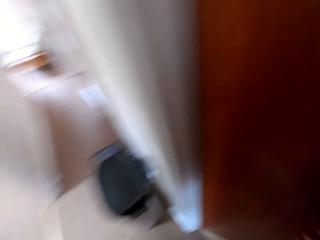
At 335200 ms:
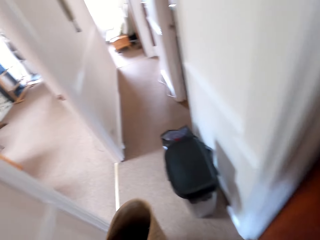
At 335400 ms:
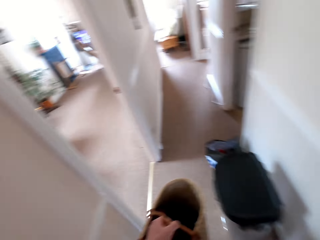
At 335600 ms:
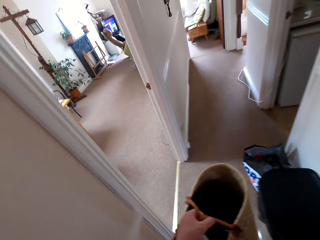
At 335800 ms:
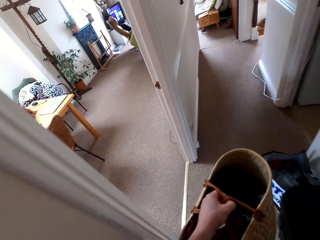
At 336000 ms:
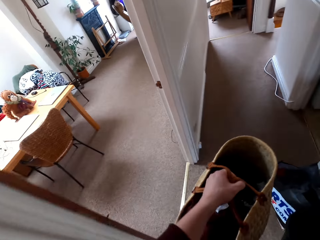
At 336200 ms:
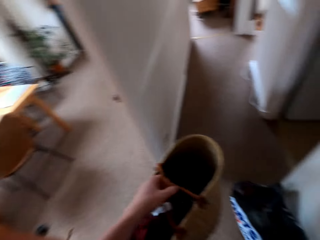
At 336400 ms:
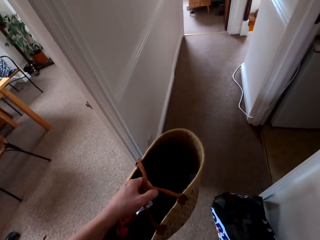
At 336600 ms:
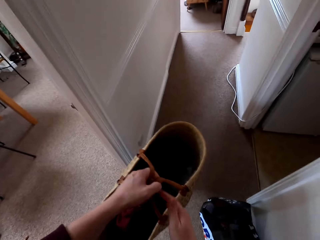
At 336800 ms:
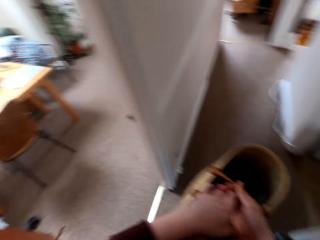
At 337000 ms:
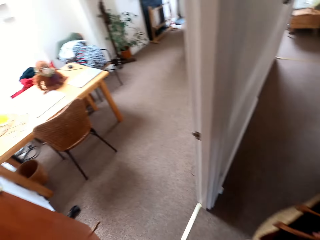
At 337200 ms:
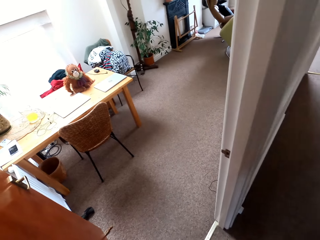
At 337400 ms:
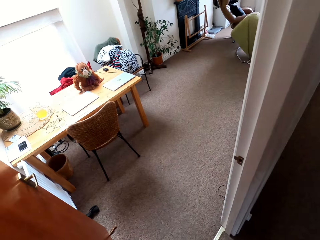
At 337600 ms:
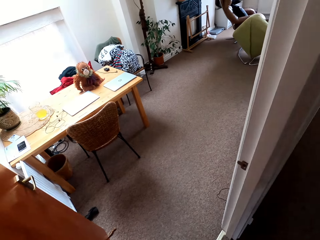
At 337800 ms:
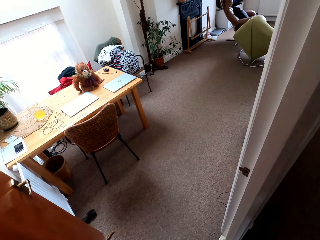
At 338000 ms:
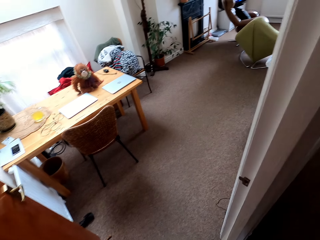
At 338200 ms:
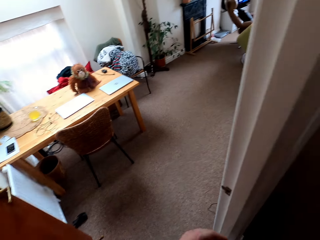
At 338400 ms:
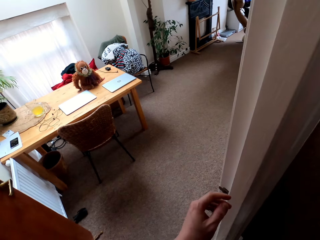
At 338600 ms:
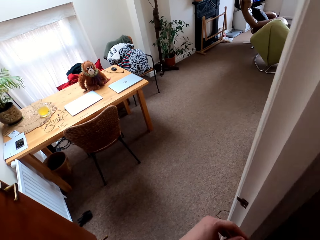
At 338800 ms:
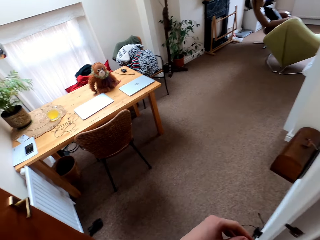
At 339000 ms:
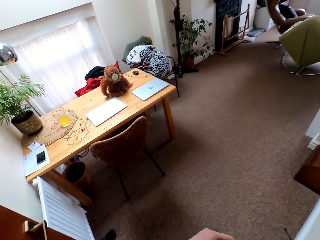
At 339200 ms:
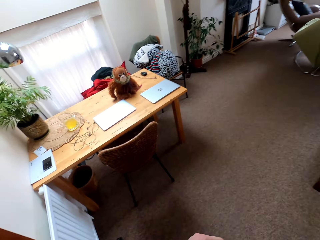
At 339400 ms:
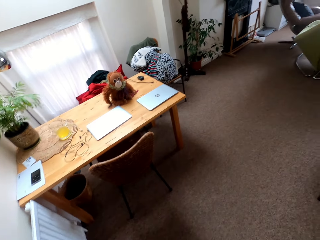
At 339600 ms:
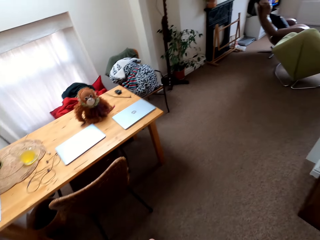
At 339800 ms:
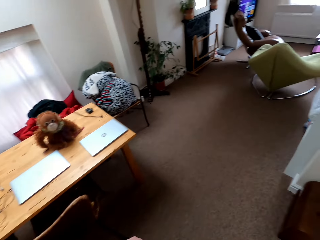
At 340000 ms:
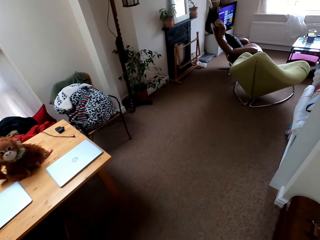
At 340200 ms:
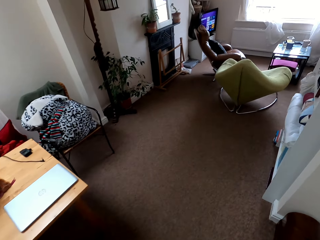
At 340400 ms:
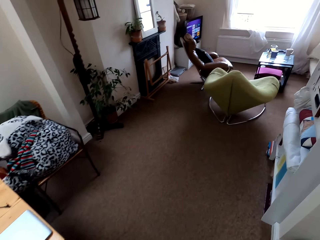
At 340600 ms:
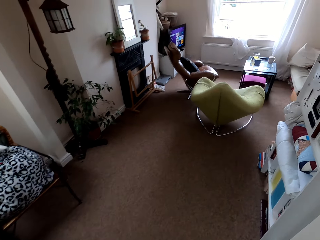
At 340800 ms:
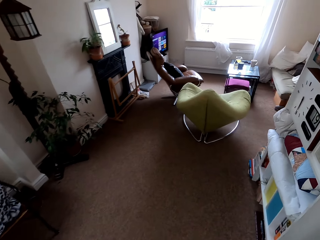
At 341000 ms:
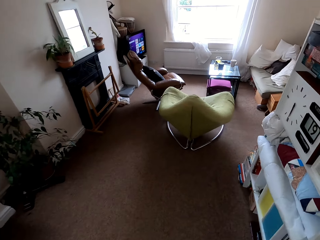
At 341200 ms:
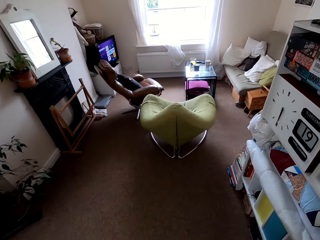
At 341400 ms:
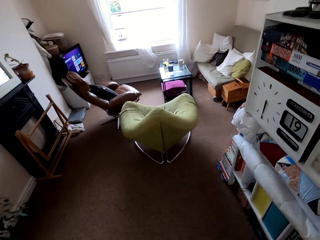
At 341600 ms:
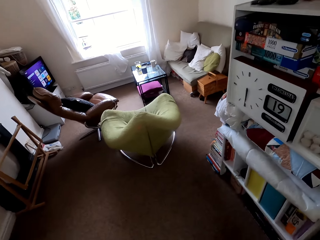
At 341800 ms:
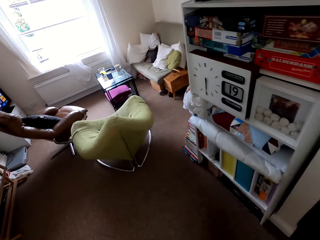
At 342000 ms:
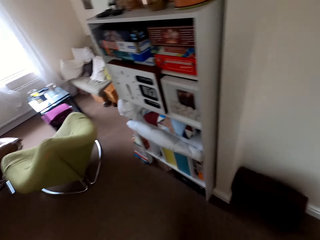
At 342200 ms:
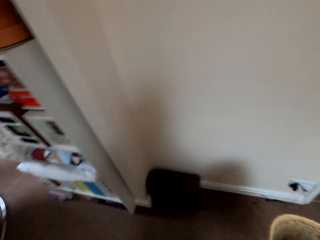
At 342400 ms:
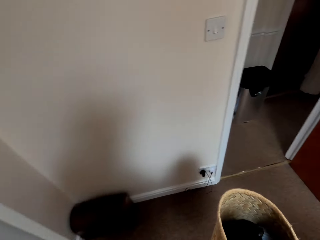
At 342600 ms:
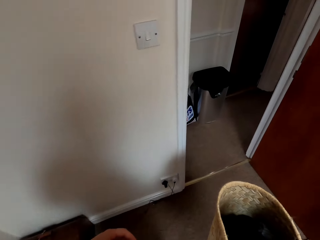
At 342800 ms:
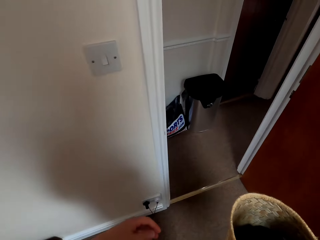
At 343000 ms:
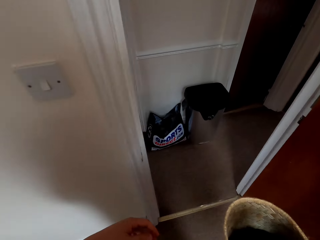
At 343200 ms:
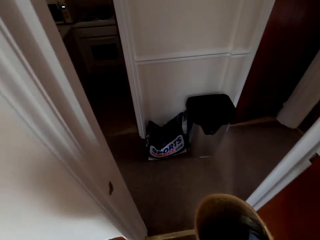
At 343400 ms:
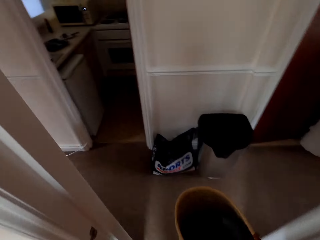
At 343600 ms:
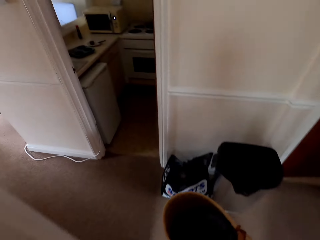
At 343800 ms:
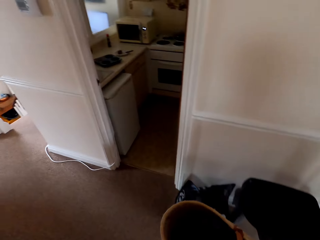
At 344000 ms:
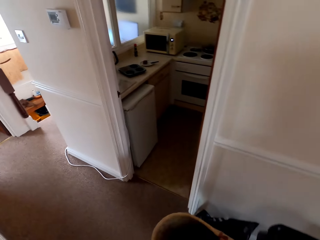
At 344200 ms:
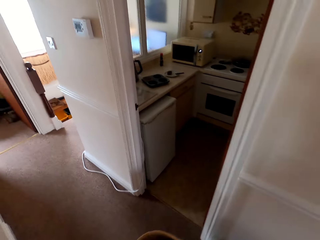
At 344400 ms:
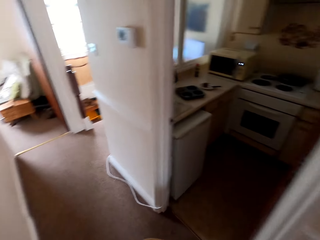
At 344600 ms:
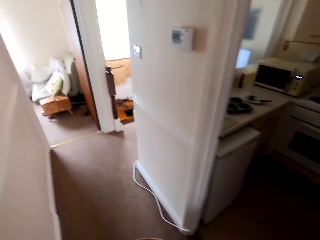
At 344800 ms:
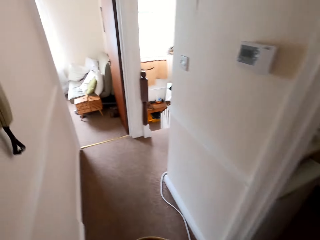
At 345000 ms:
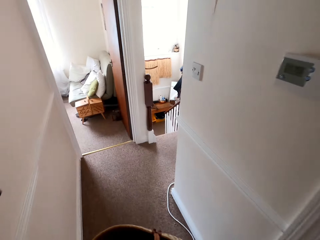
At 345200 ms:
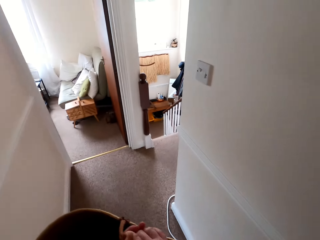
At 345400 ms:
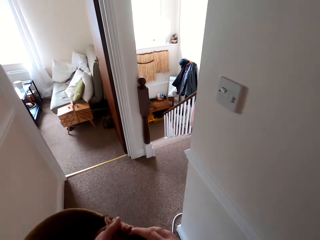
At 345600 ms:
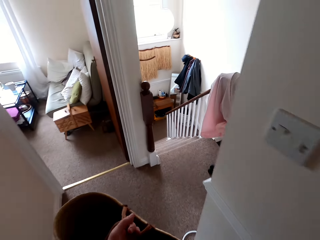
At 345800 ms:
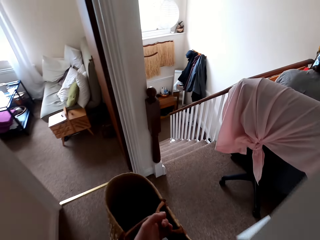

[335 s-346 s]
The camera wearer closes the door. They walk along a corridor. They walk in another room. They walk in another room with the basket.

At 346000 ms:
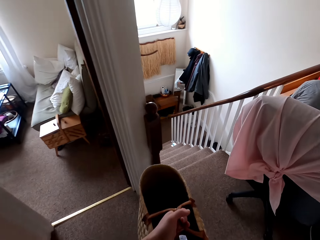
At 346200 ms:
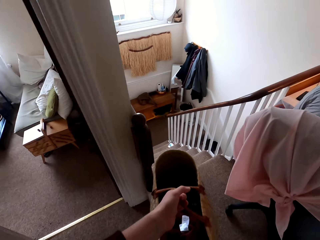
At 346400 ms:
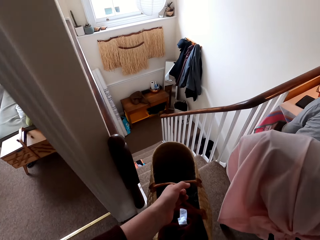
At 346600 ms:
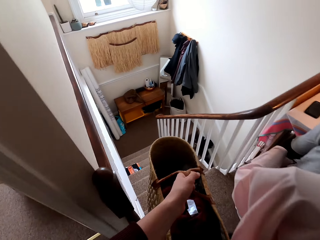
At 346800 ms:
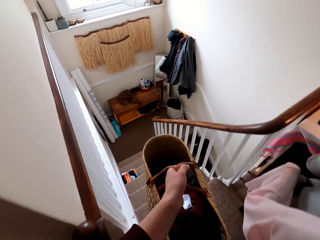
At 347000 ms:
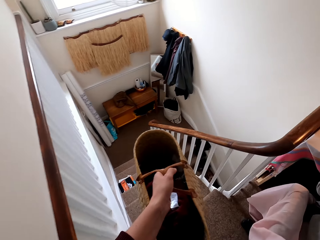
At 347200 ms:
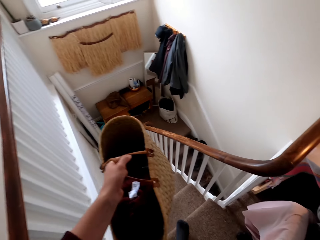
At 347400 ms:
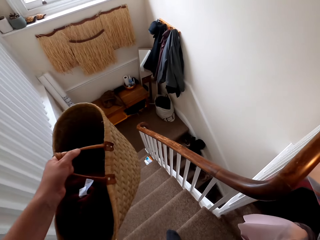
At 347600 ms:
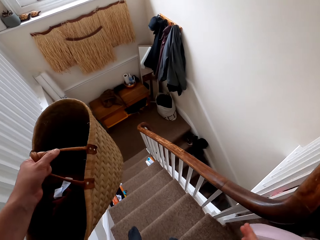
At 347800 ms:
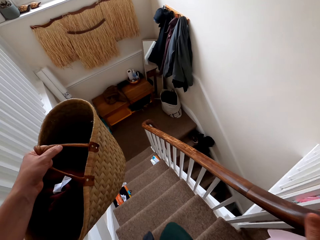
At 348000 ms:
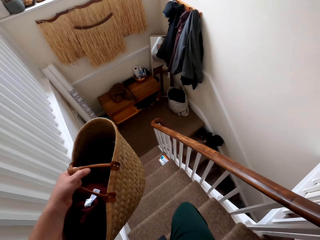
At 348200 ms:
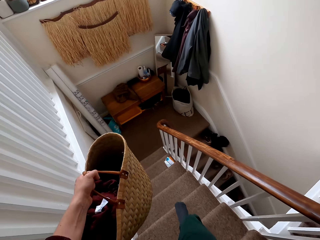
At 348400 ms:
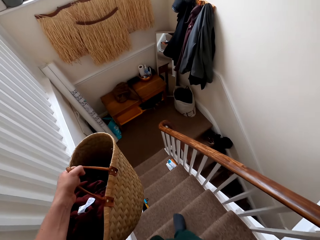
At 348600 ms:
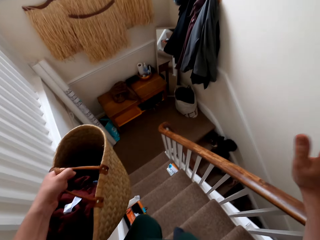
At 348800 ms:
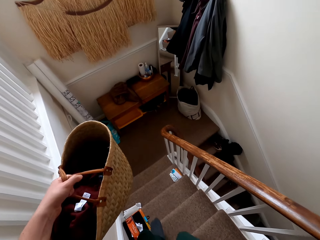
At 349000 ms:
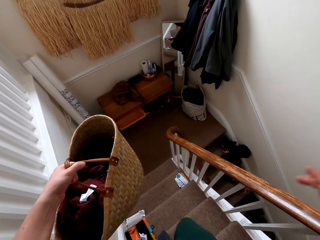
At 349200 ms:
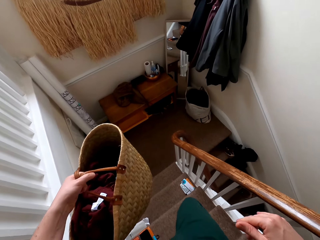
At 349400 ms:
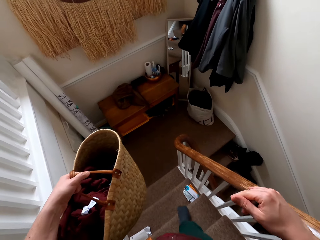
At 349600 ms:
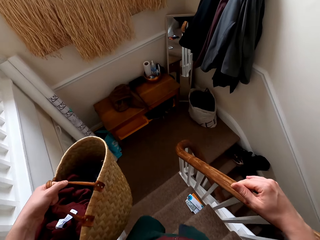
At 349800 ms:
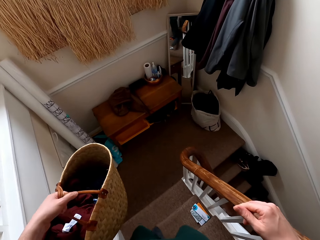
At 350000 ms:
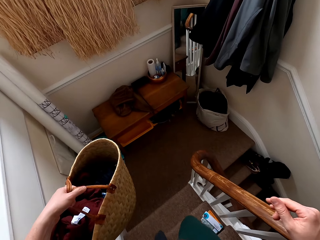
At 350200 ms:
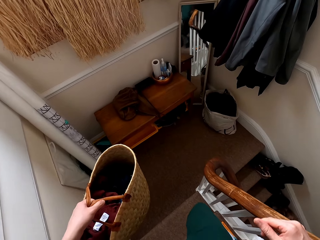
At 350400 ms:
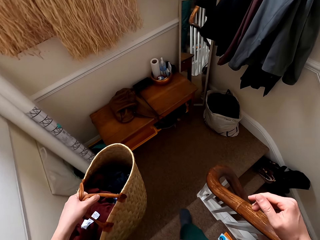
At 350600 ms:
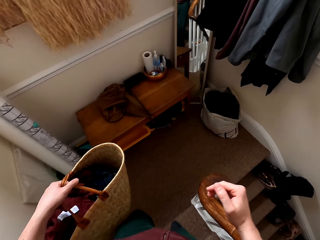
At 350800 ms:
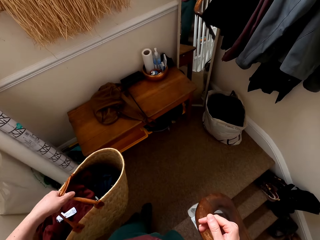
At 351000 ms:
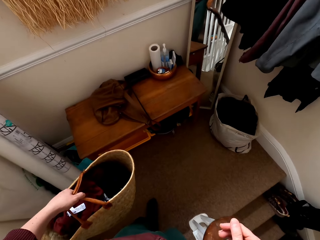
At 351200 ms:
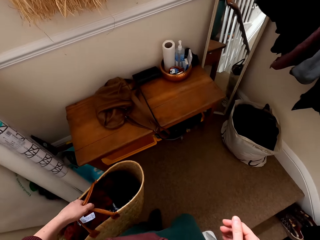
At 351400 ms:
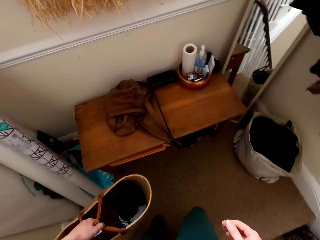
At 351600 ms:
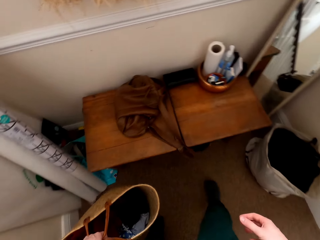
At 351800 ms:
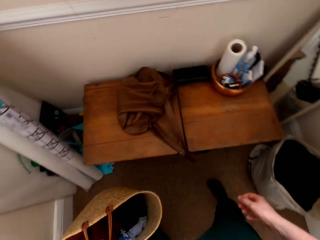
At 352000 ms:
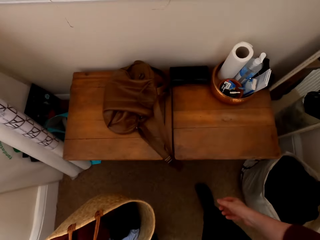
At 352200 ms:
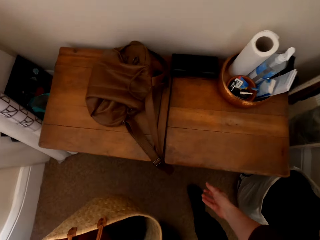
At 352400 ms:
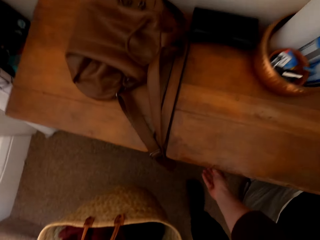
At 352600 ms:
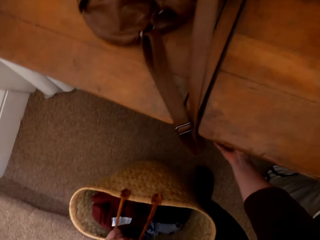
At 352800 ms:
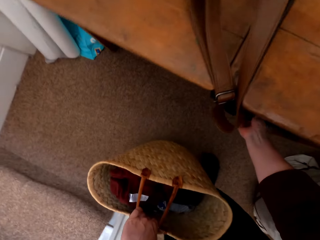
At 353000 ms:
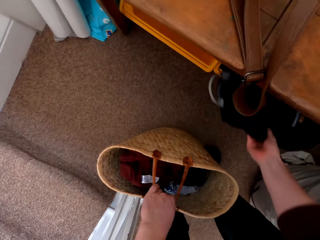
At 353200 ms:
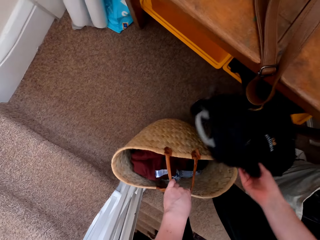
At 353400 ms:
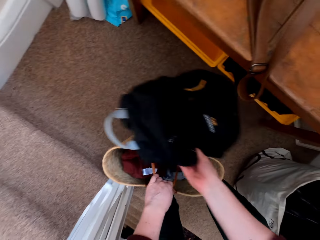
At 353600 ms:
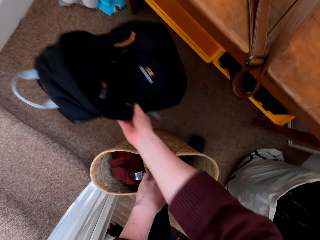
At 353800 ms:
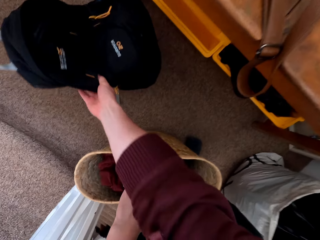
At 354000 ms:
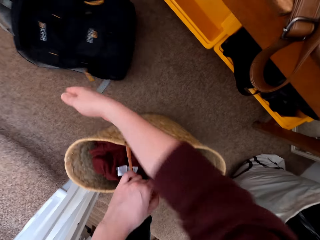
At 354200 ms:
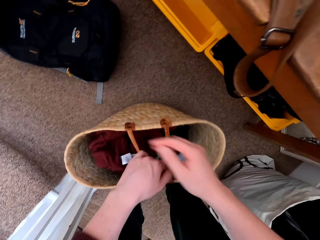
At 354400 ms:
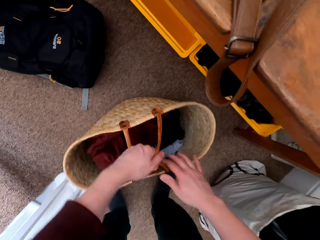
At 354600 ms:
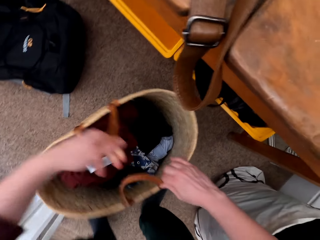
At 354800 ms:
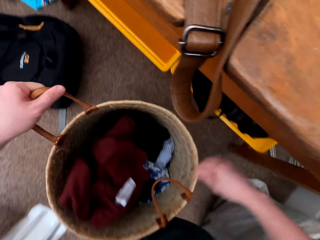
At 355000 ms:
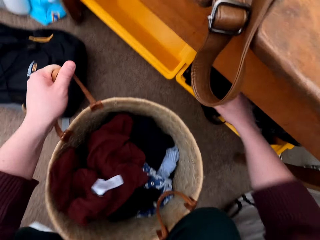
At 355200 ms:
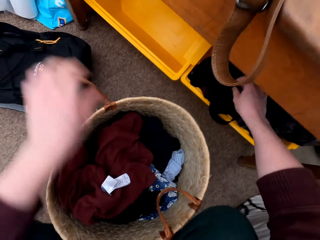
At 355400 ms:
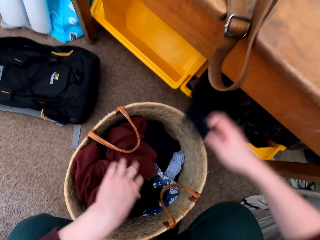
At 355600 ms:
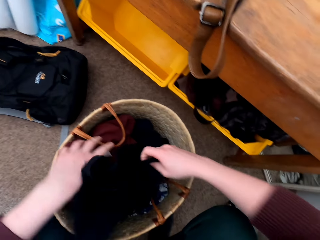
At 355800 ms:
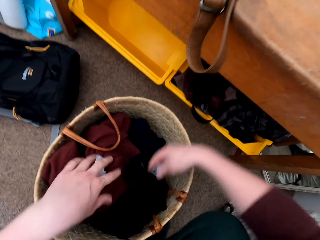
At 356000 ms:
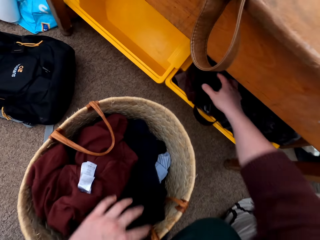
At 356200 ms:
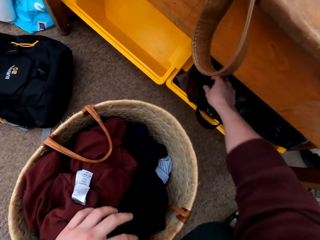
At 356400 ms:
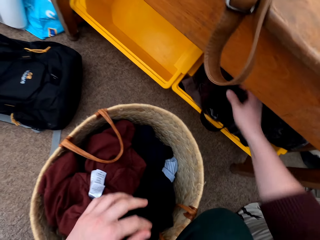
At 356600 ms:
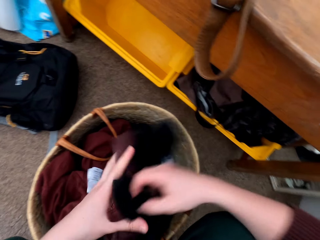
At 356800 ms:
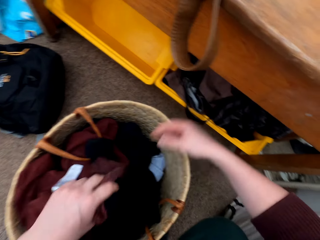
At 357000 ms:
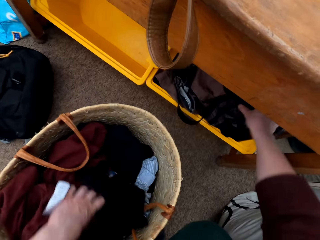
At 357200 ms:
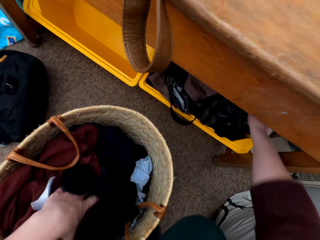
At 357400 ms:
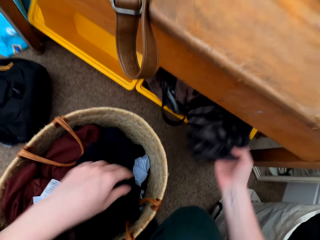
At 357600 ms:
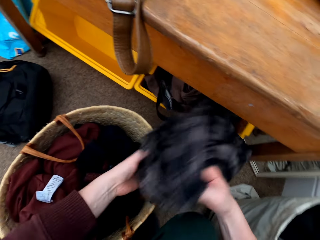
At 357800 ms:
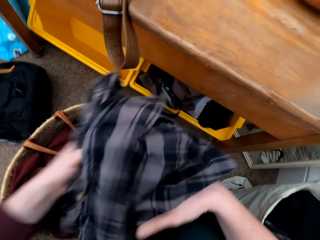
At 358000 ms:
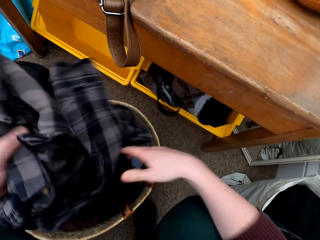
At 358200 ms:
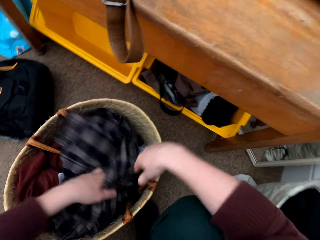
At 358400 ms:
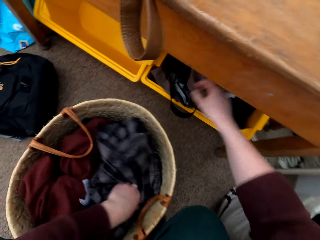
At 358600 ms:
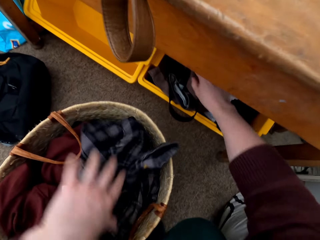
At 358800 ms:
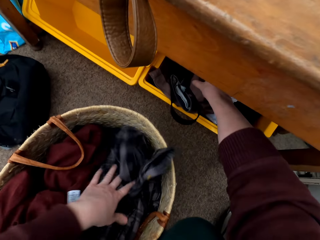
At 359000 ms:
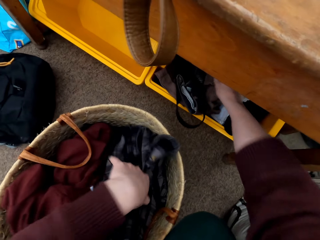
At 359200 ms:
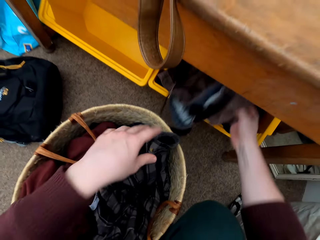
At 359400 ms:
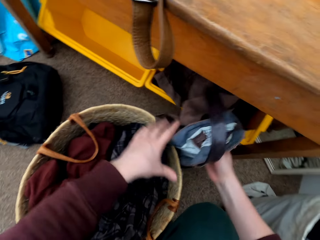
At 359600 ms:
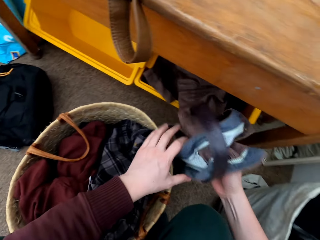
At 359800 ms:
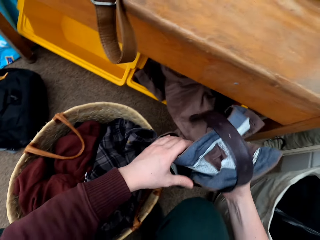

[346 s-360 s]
The camera wearer walks around the room. They walk down the stairs and talk. They pull out a bag under the study table. They put the bag on the floor. They put the basket on the floor. They take clothes under the table. They put the clothes in the basket. They take more clothes. They put the clothes in the basket. They take more clothes under the table. They put the clothes in the basket. They take more clothes under the table.
